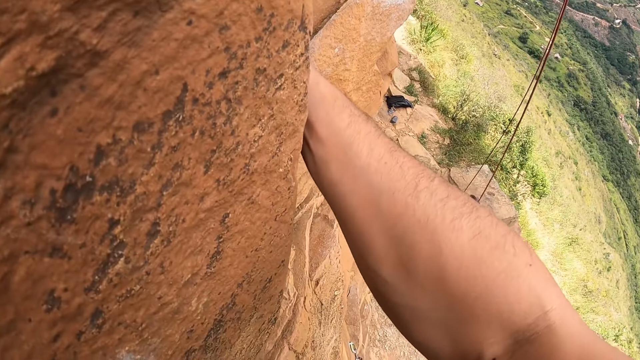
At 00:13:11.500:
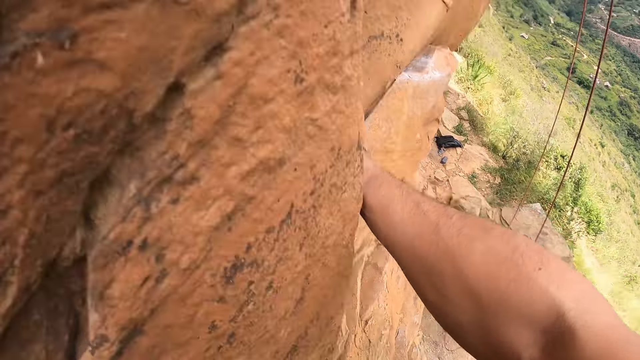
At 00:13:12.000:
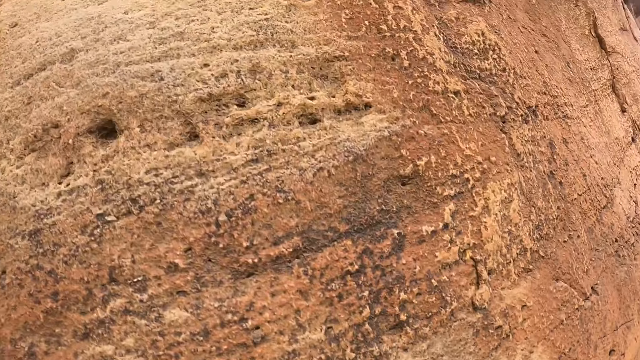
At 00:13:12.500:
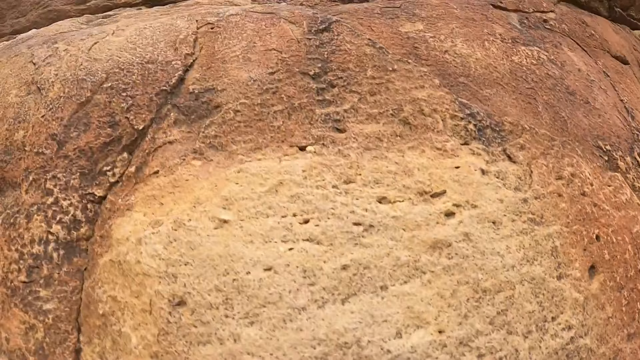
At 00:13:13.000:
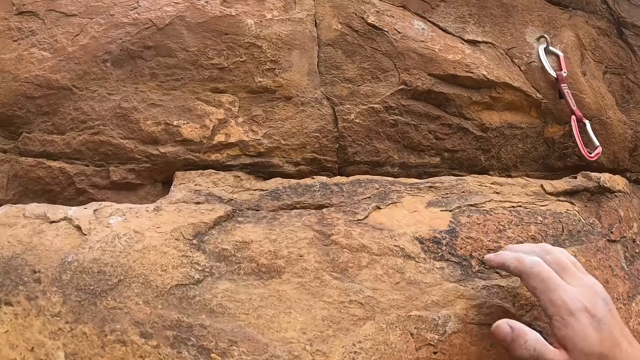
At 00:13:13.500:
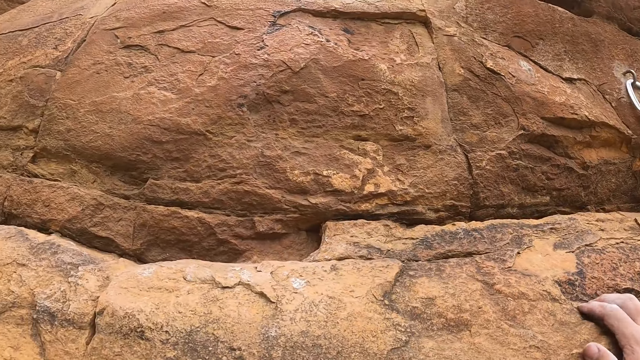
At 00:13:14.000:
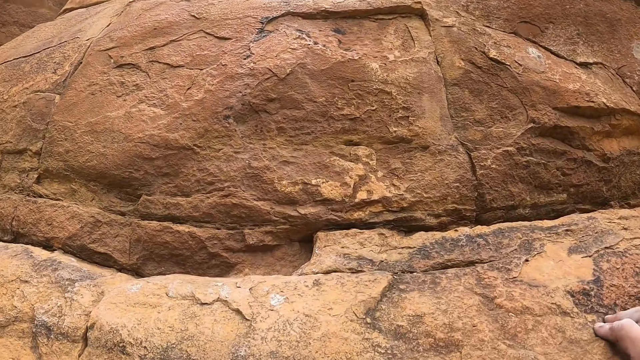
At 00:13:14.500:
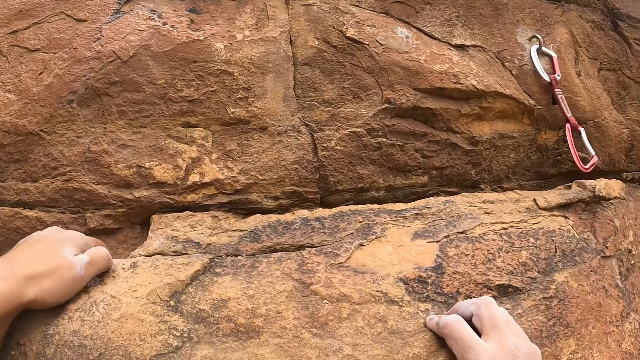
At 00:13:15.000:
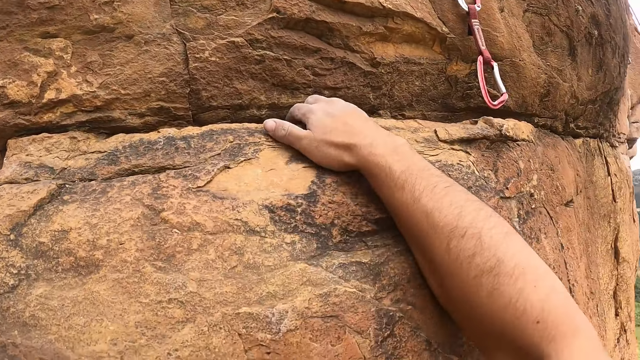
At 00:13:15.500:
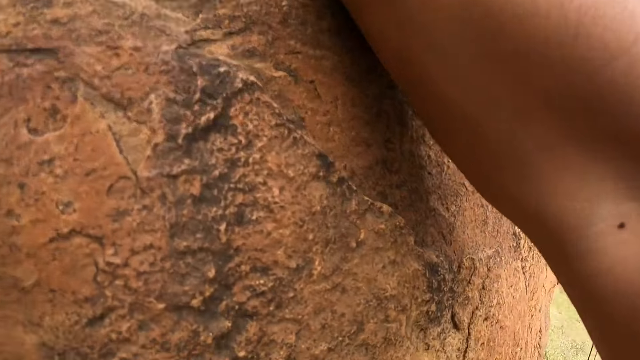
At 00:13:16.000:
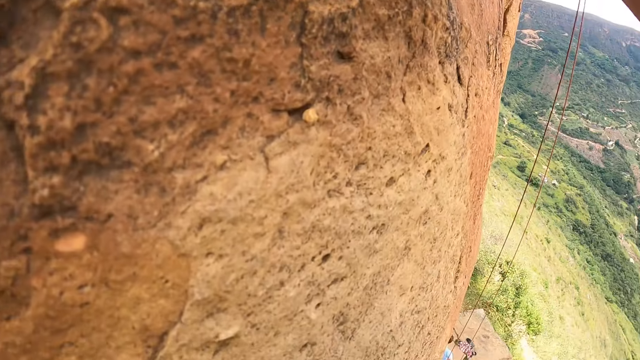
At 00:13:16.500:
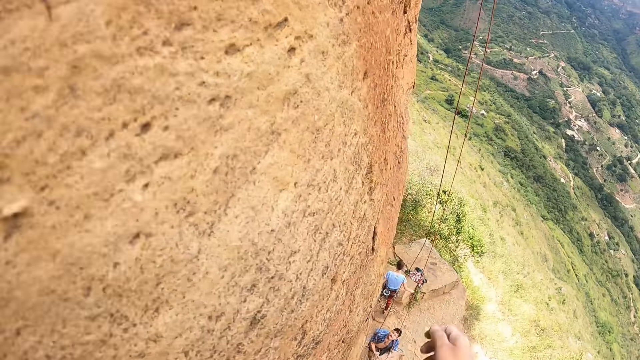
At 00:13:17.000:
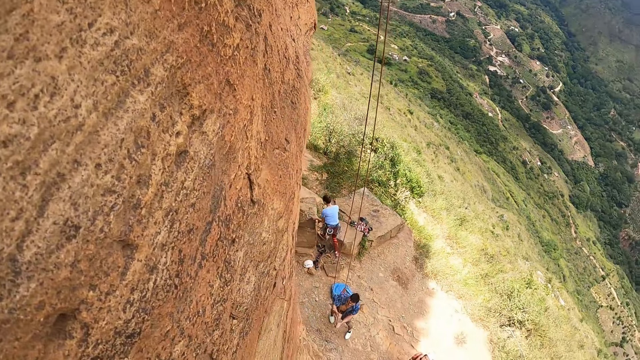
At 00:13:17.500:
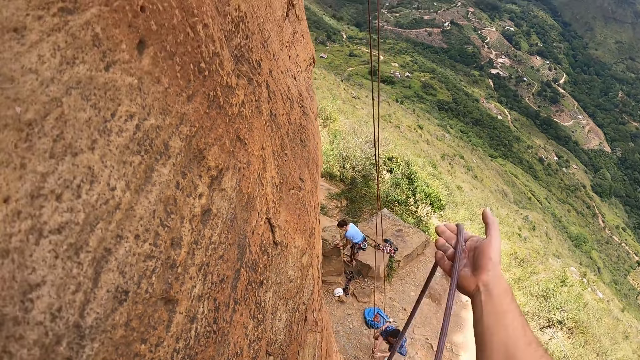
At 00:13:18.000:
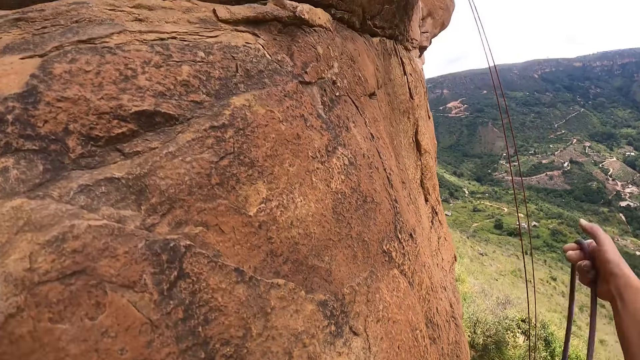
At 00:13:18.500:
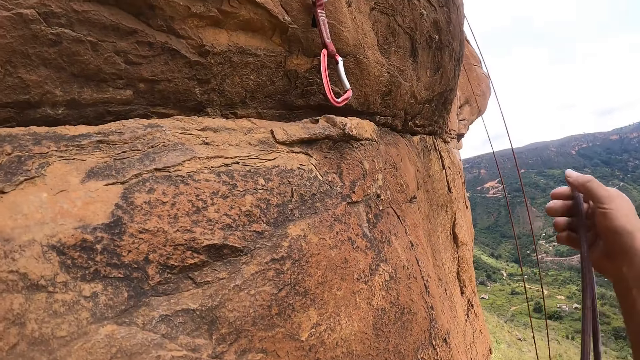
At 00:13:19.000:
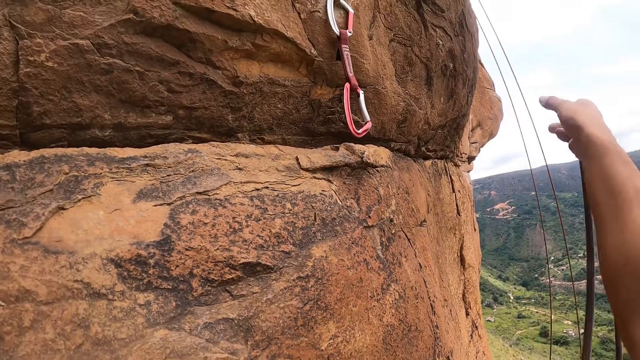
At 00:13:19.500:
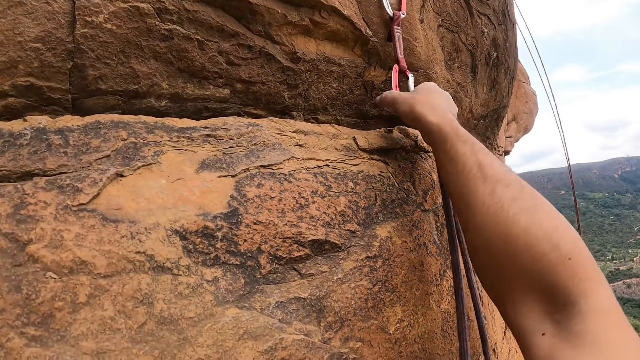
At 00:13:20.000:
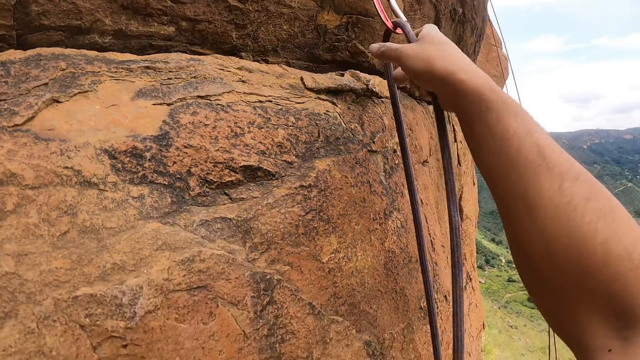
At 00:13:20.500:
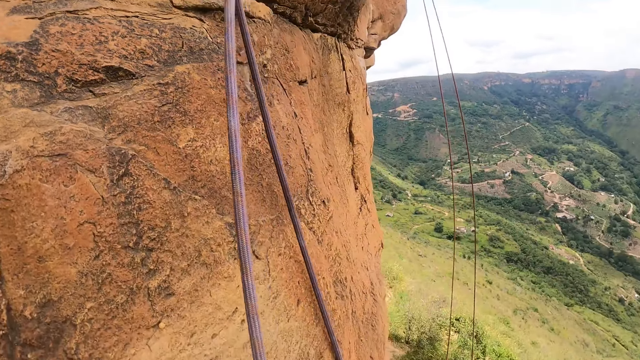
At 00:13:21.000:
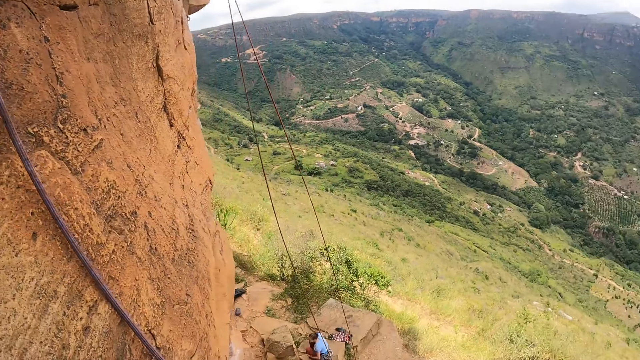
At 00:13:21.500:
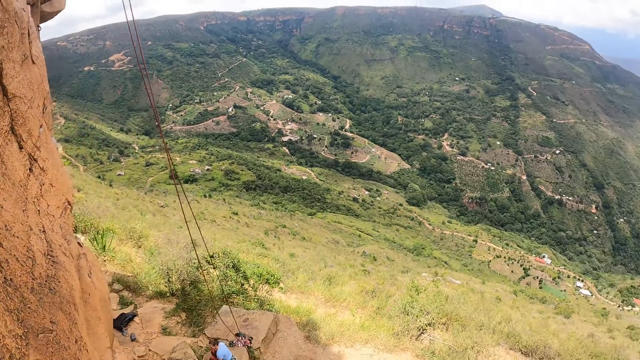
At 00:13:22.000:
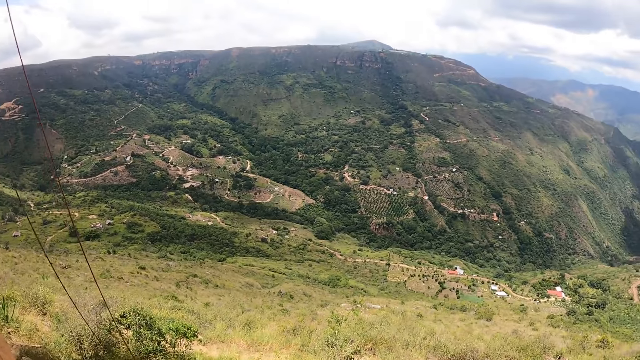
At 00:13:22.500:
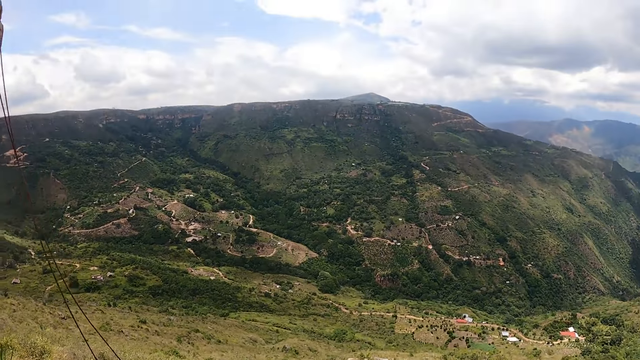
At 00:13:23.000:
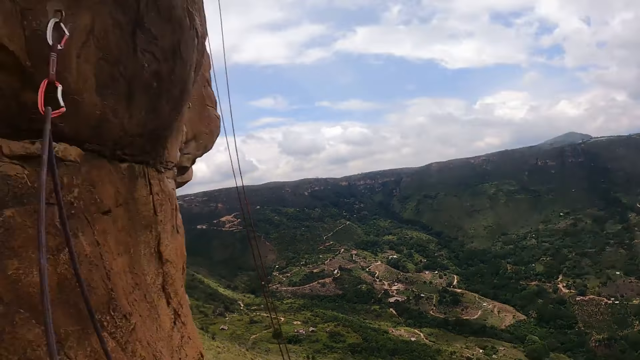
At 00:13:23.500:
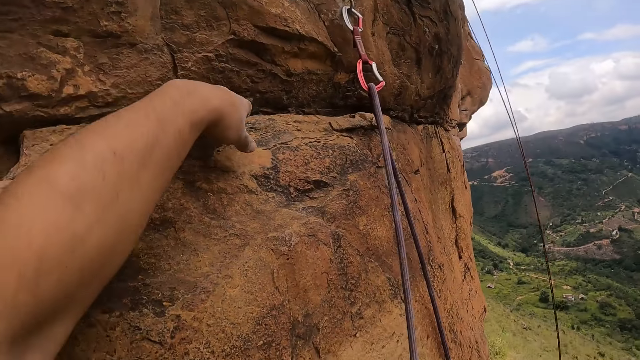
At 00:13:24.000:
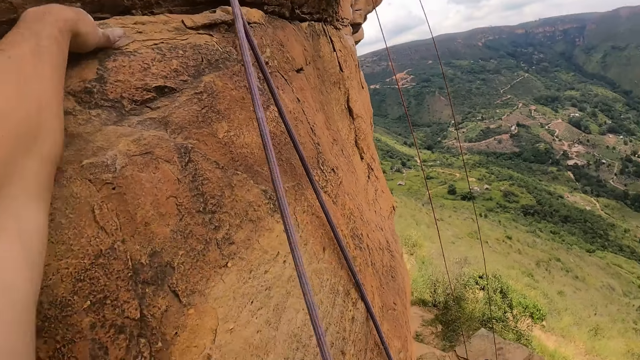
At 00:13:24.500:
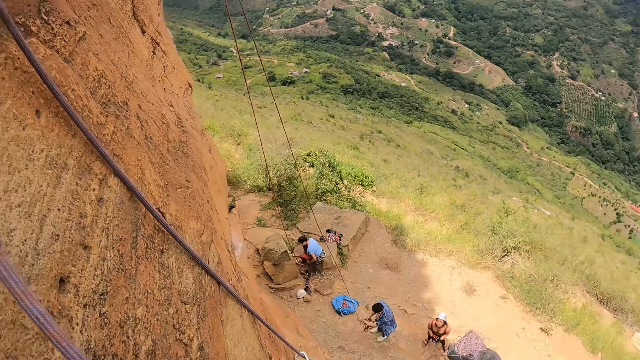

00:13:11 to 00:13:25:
The camera wearer moves the hands. They move the rope. They pull the rope. They attach the rope on the quickdraw. They look around the hiking site.

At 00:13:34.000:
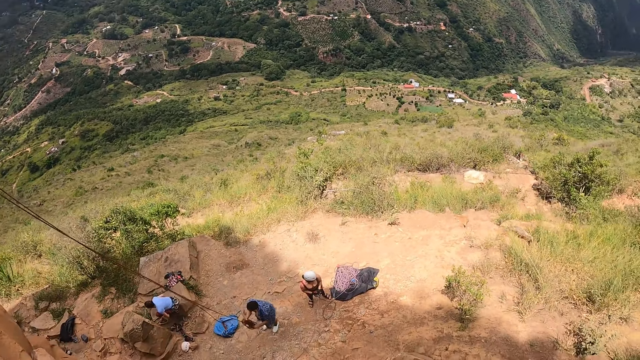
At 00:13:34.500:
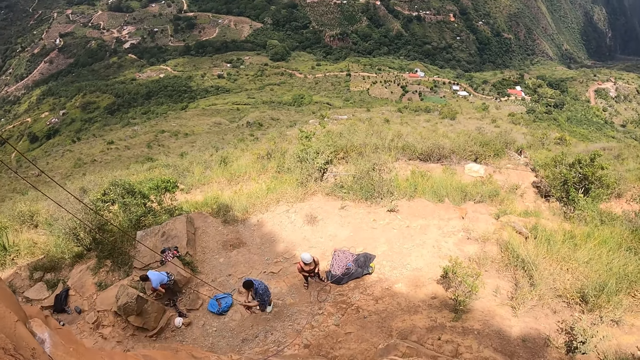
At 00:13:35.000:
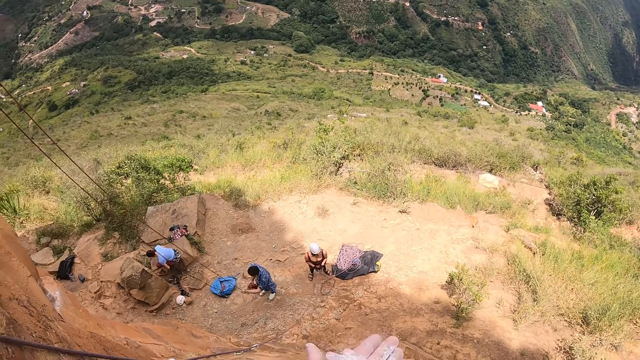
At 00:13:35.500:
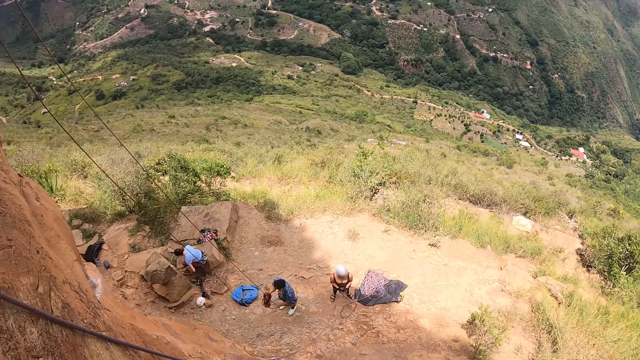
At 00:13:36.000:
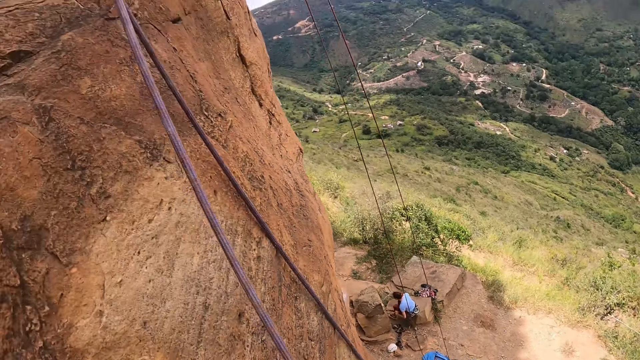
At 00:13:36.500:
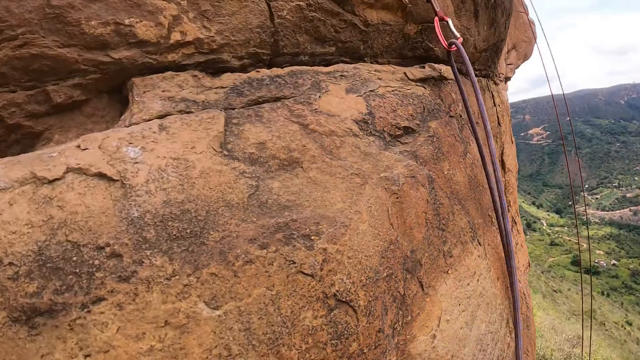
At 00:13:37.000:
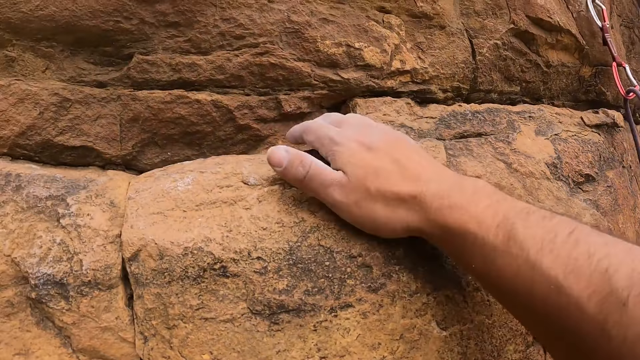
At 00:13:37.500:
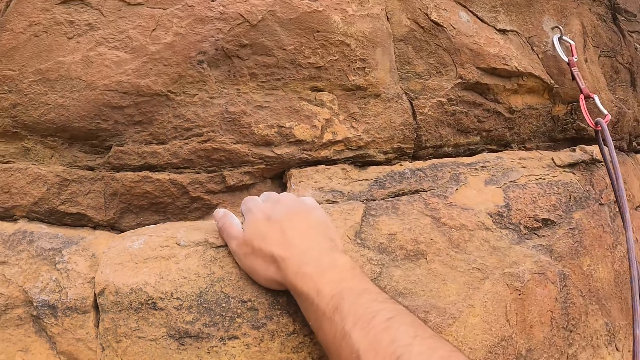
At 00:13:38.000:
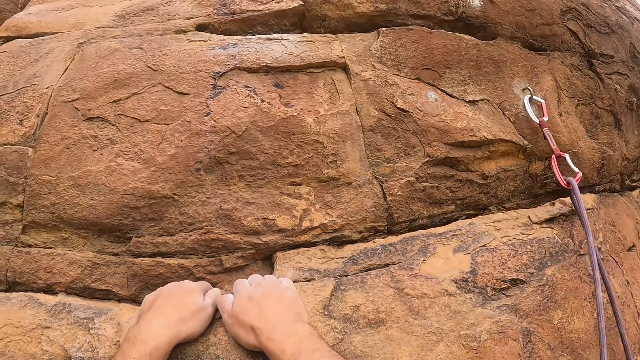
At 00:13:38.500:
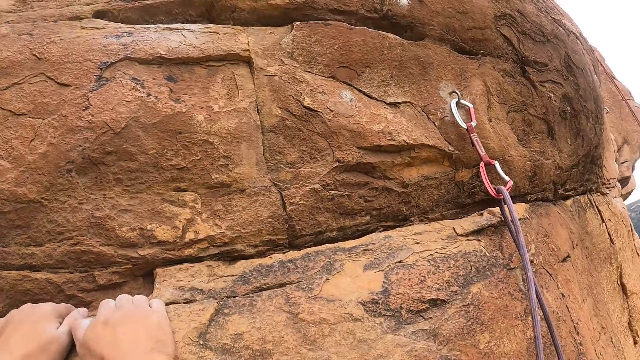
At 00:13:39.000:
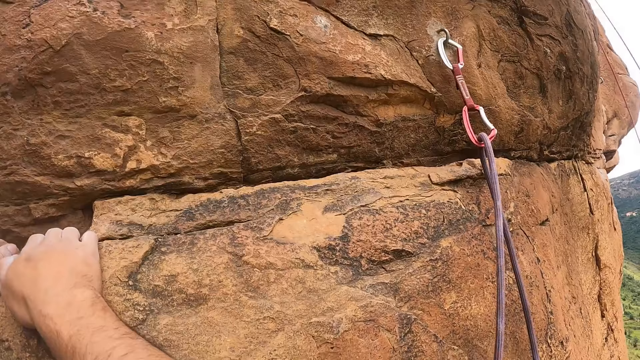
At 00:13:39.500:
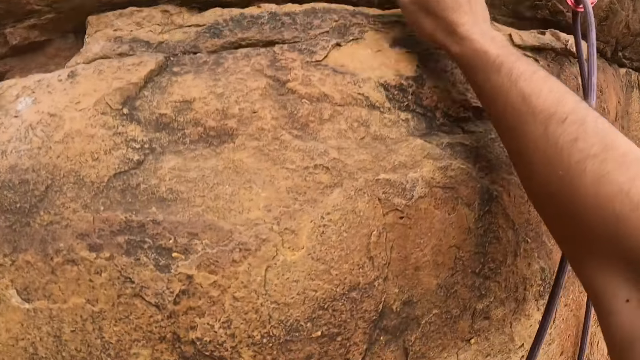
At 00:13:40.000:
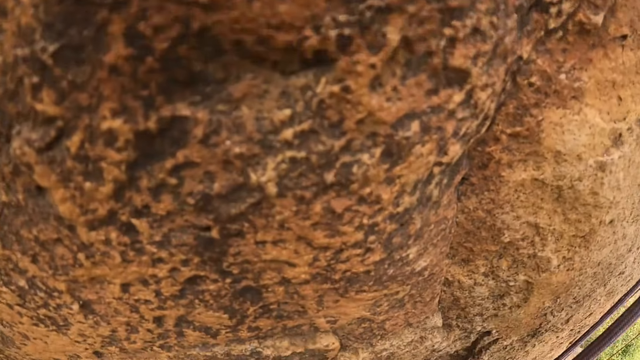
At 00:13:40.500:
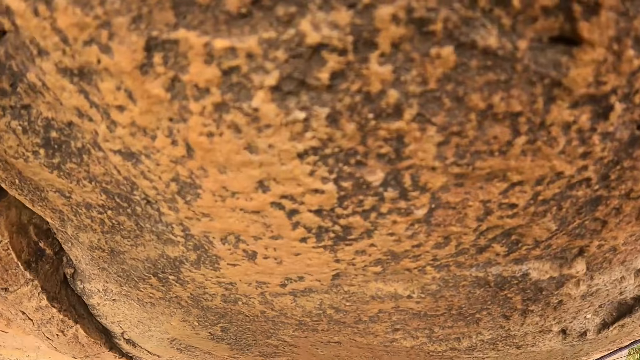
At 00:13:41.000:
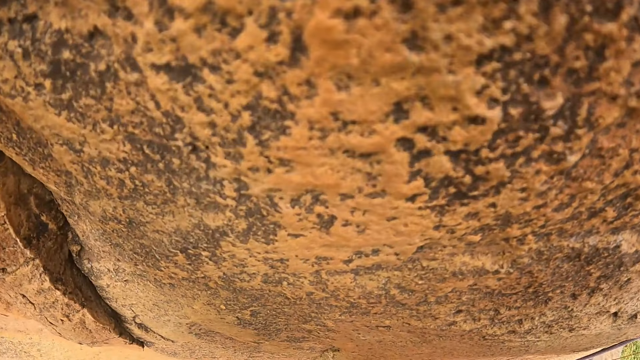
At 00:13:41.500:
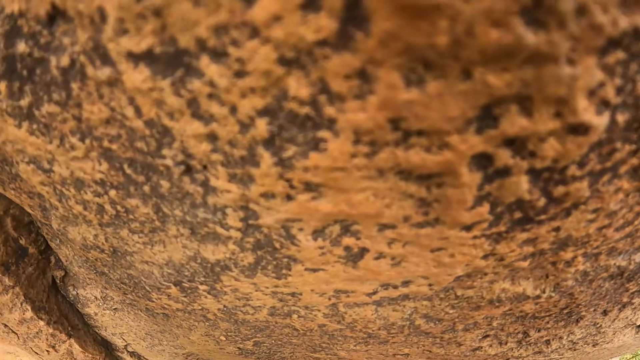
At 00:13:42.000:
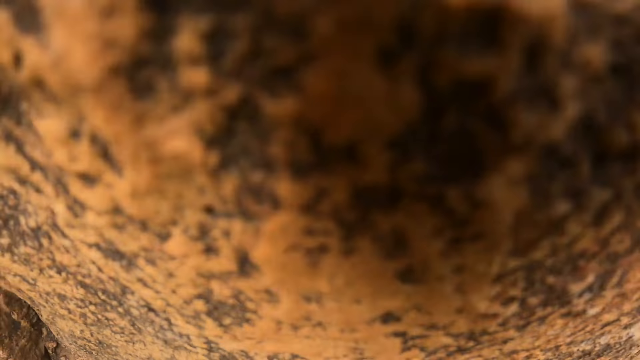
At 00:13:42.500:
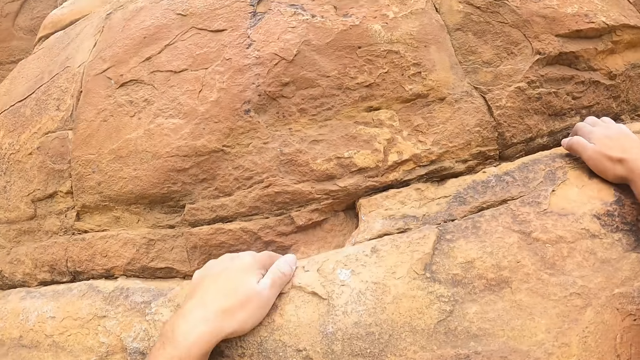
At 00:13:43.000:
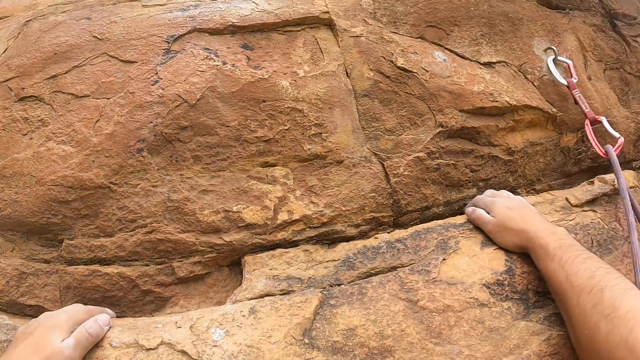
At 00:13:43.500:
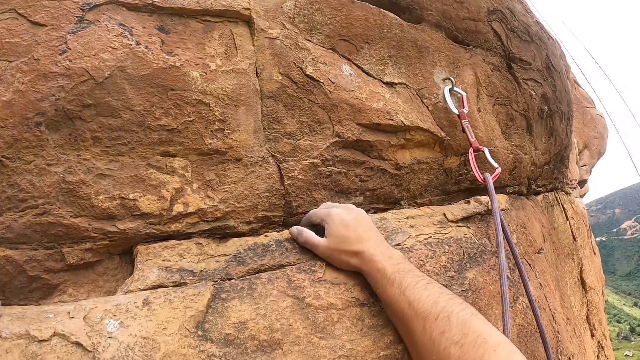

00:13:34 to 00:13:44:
The camera wearer climbs the rock.
